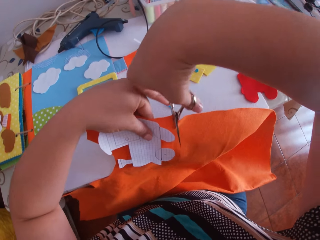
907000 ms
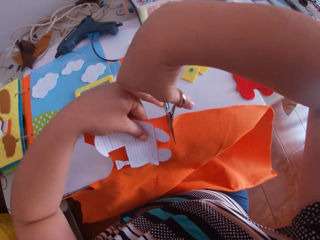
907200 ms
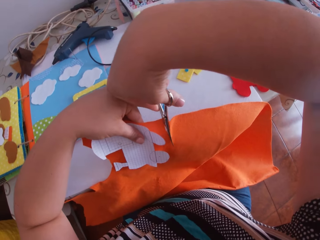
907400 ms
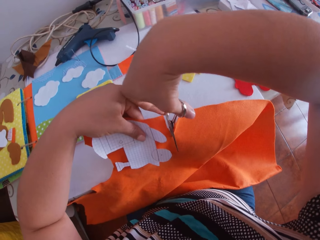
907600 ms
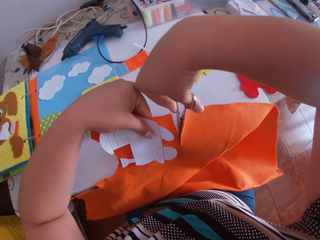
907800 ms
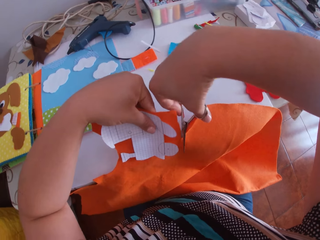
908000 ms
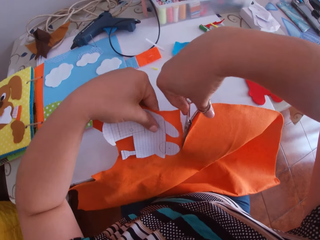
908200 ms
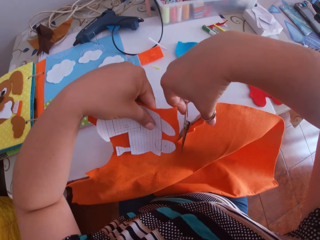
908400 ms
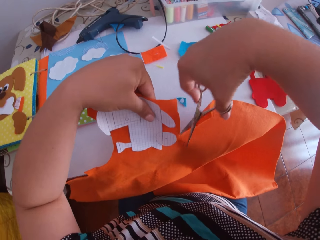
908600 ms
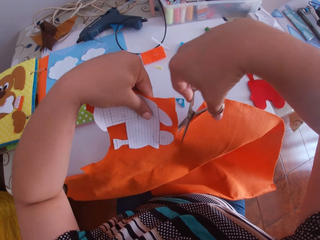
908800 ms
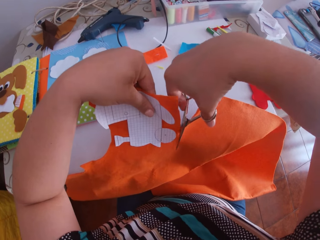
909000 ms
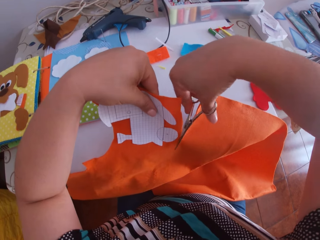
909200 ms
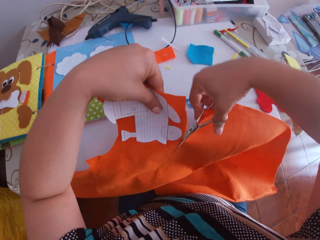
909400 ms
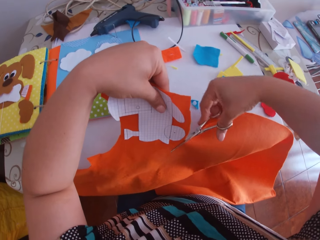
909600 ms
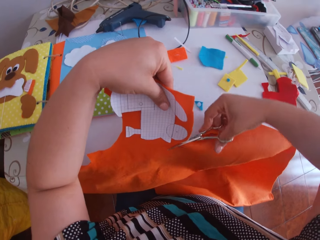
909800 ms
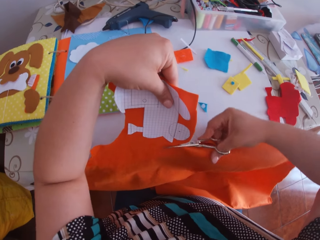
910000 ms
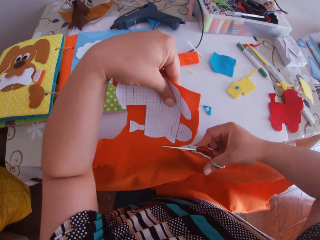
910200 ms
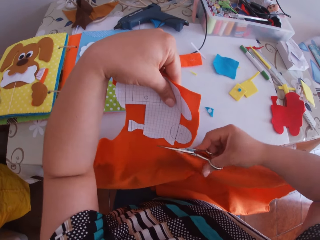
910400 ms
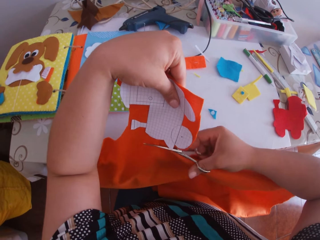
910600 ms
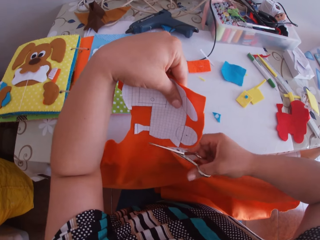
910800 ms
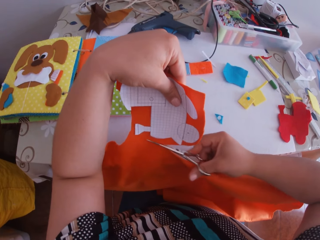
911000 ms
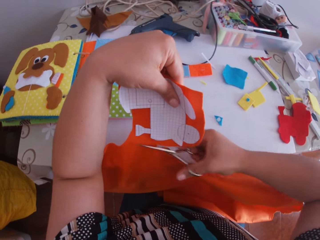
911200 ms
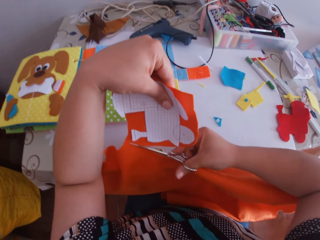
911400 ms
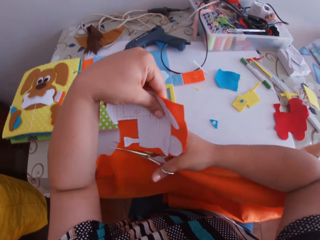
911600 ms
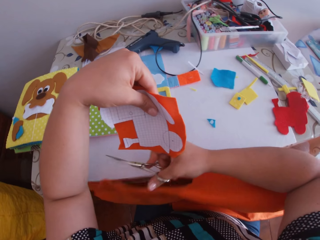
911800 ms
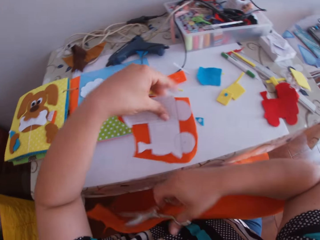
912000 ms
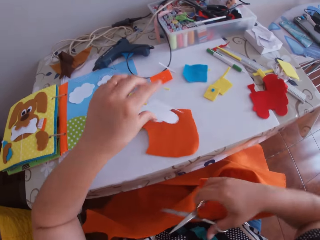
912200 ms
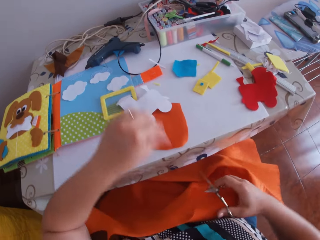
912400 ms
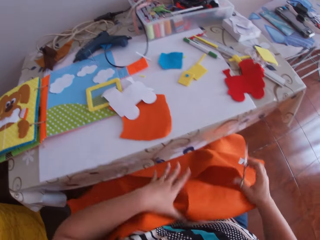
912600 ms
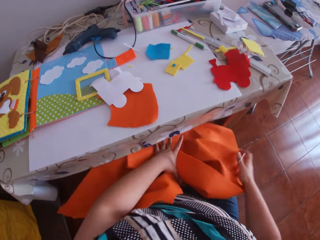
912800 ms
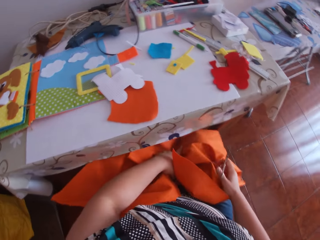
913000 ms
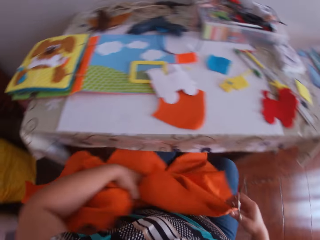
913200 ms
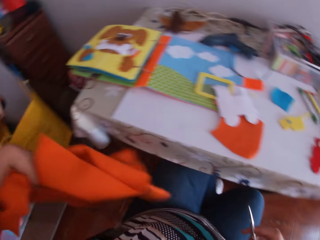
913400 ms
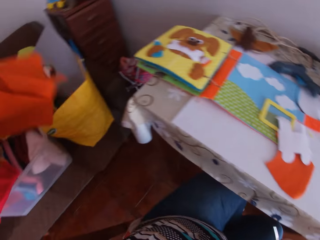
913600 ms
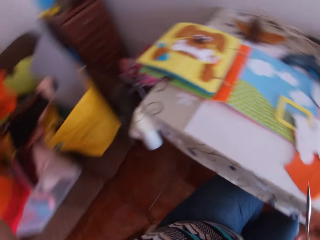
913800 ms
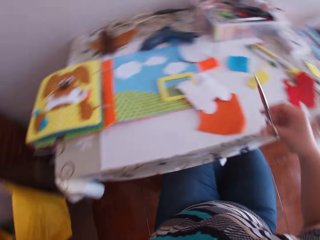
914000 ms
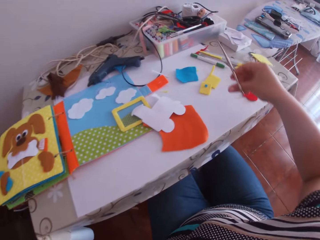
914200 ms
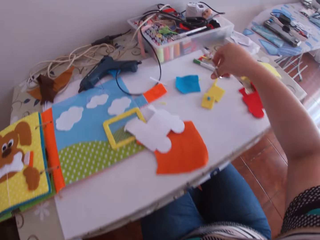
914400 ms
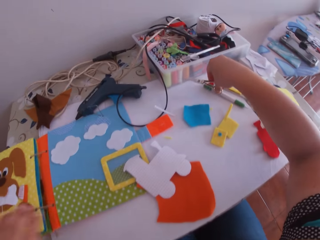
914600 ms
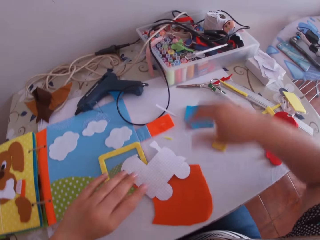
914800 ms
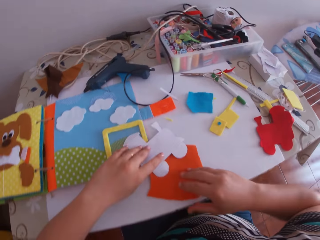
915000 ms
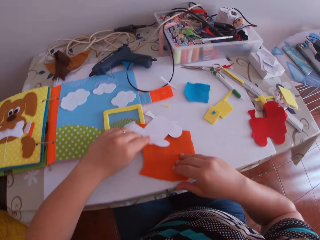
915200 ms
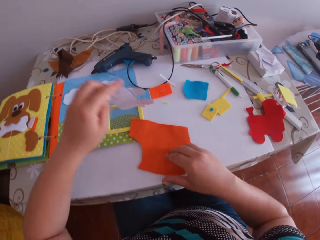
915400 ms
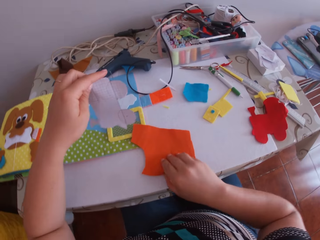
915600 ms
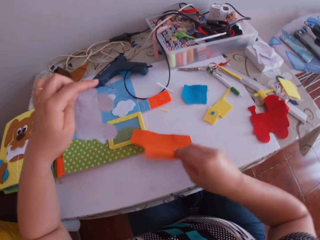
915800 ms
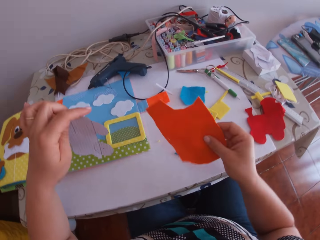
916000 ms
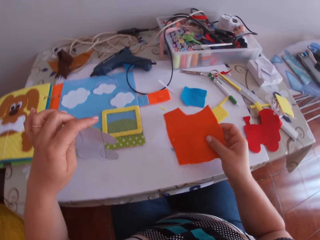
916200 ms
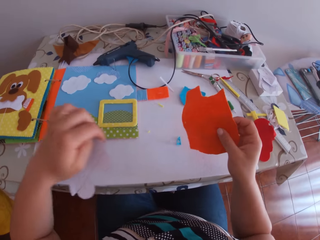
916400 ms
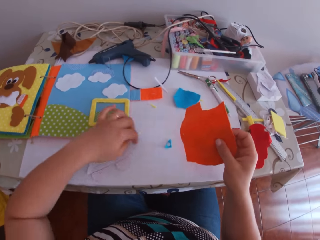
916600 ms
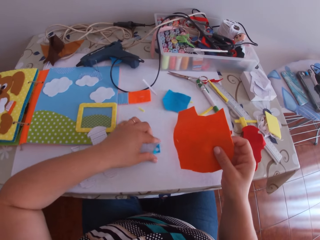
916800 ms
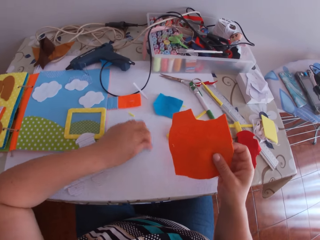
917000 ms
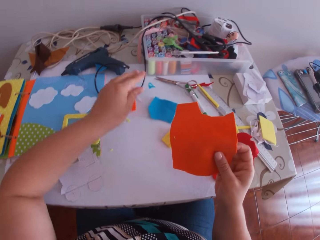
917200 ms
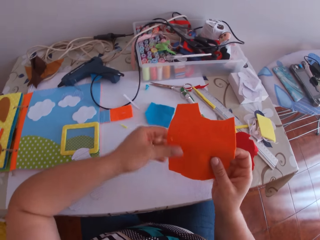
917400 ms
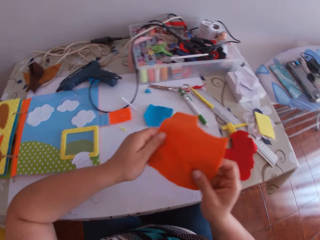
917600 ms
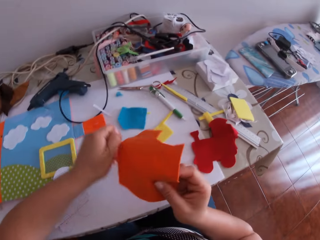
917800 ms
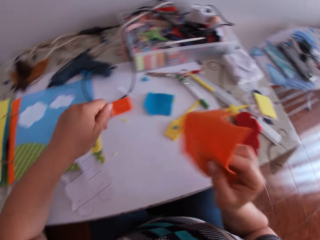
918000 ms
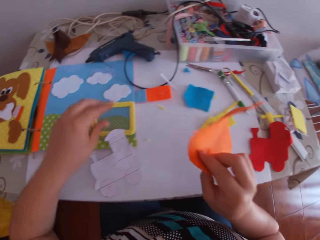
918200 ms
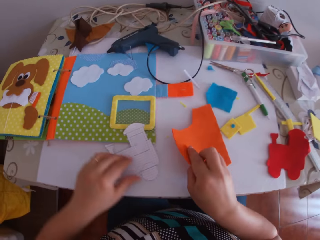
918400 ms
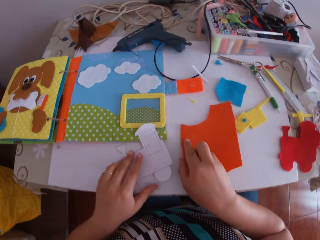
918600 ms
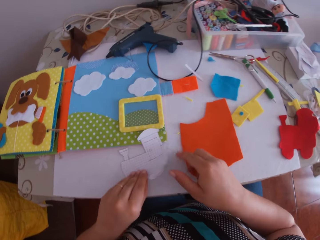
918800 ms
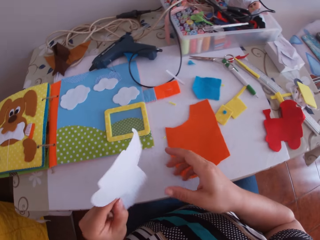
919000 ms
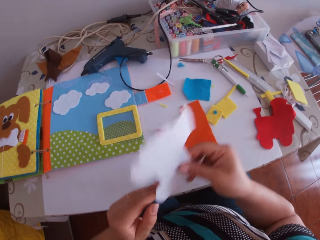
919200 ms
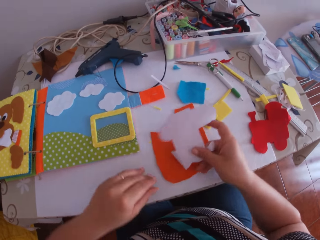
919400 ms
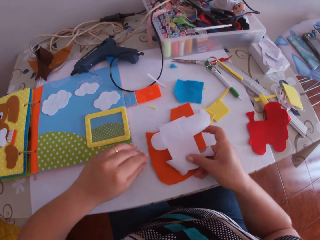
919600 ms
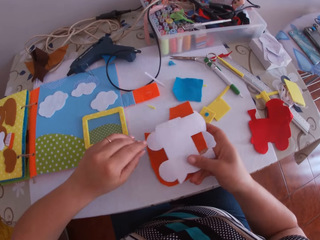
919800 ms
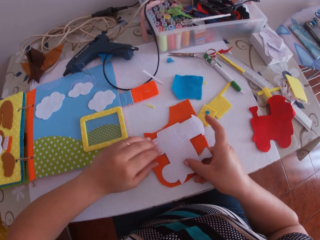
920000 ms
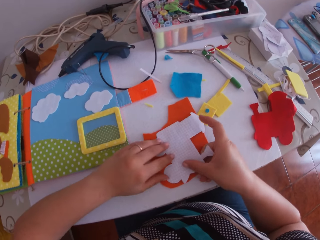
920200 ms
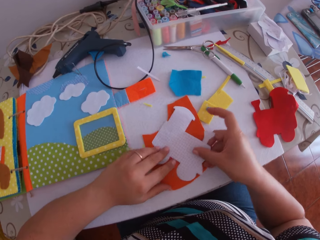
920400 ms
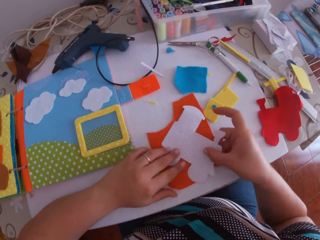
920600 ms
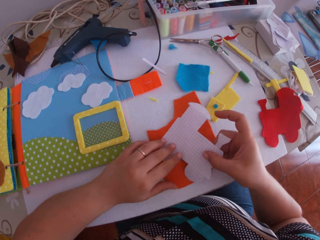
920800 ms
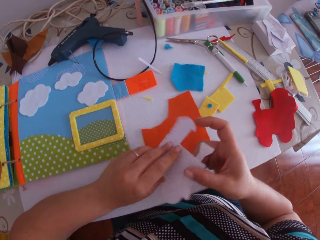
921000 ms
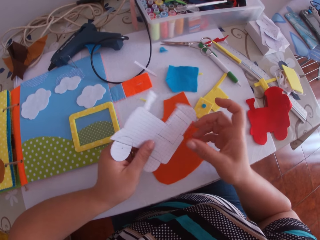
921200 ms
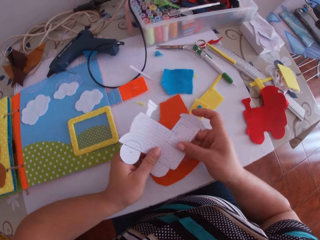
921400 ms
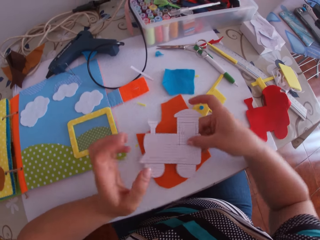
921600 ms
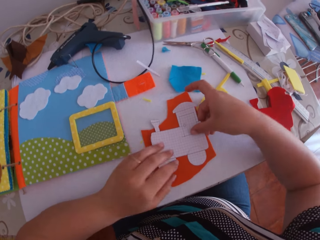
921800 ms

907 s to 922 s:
The camera wearer cuts the felt material with the scissors in her right hand. She drops the material and the white cardboard or paper train craft on the table with her left hand. She swings a hand. She holds the felt material. She picks up the material on her lap with her left hand. She swings a hand. She drops the material in the bucket with her left hand. She swings a hand. She drops the scissors on the table with her right hand. She swings a hand. She picks up the white cardboard with her left hand. She picks up the material with her right hand. She drops the white cardboard on the table with her left hand. She picks up a blue cardboard with her left hand. She picks up the felt material. She drops the felt material on the desk. She throws the blue cardboard on the table with her left hand. She swings a hand. She holds the felt material. She swings a hand. She picks up the paper train craft. She drops the felt material. She swings a hand. She places the white cardboard on the material with her right hand. She holds the paper train craft. She drops the paper train craft. She turns the paper train craft. She adjusts the white cardboard on the material with both hands.

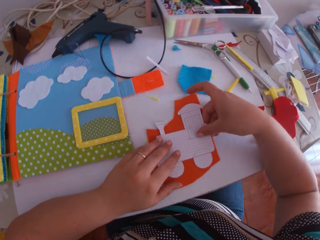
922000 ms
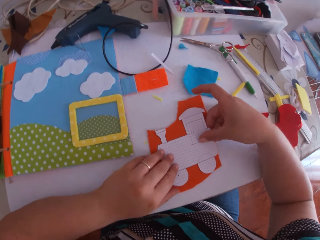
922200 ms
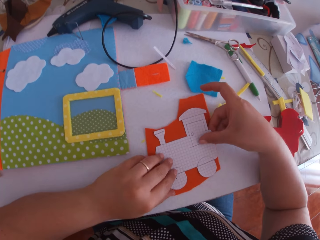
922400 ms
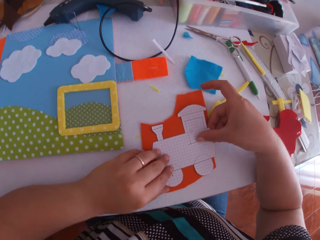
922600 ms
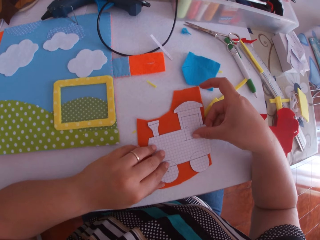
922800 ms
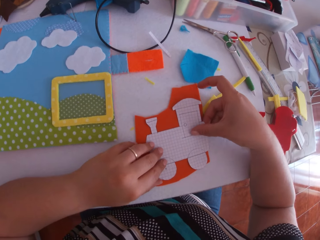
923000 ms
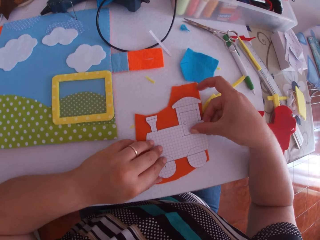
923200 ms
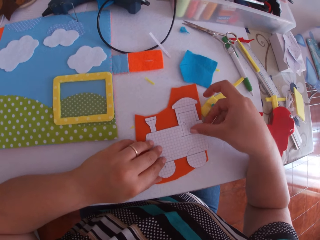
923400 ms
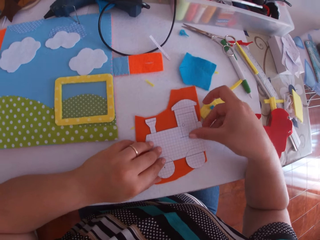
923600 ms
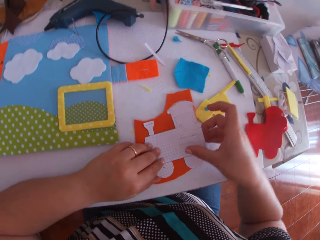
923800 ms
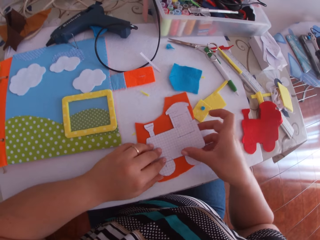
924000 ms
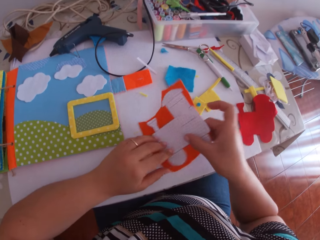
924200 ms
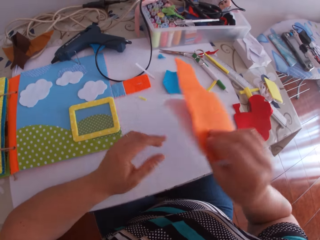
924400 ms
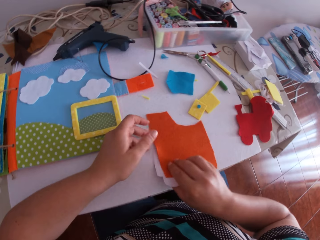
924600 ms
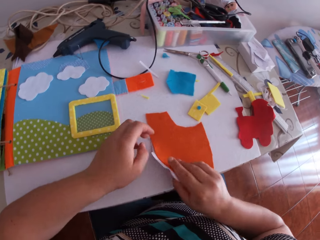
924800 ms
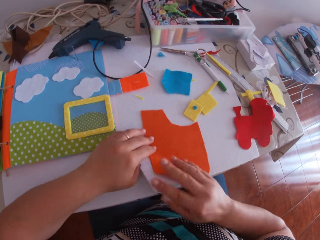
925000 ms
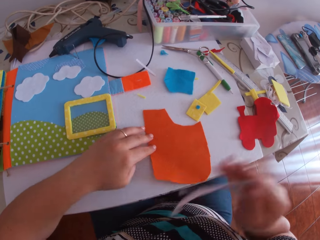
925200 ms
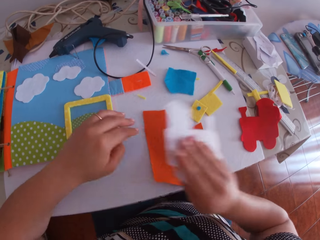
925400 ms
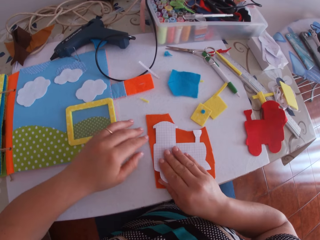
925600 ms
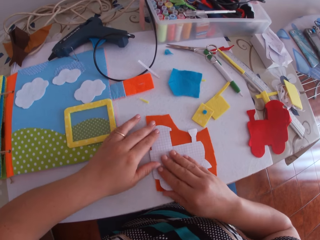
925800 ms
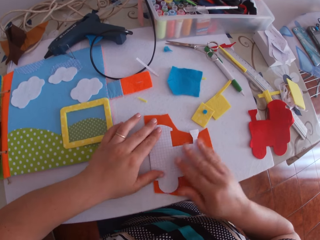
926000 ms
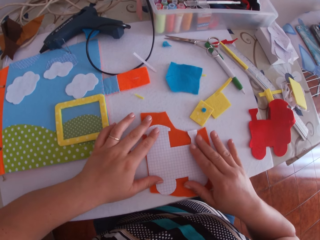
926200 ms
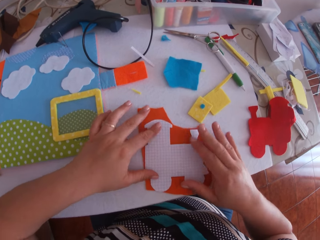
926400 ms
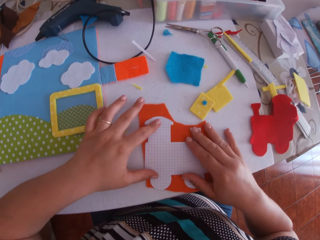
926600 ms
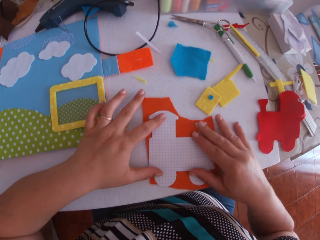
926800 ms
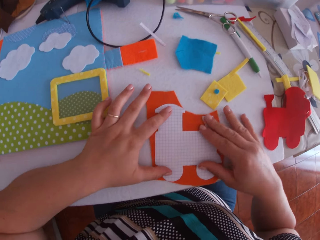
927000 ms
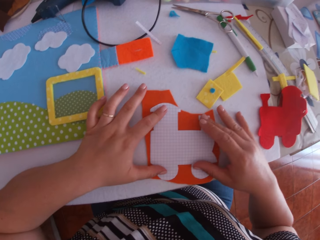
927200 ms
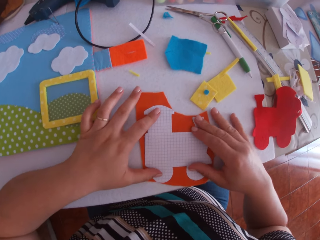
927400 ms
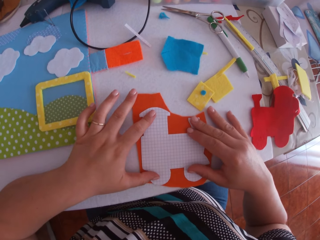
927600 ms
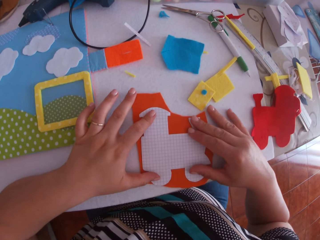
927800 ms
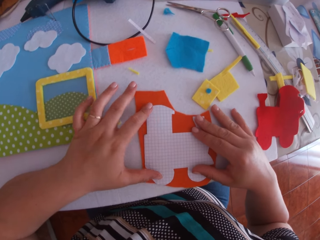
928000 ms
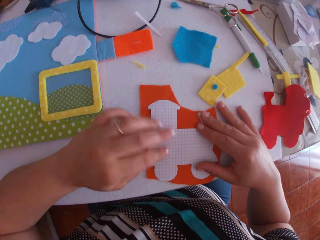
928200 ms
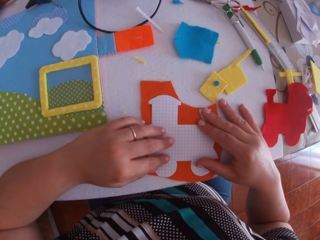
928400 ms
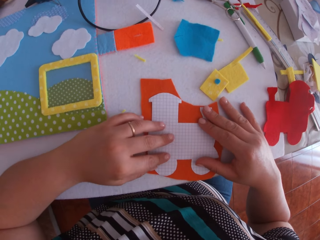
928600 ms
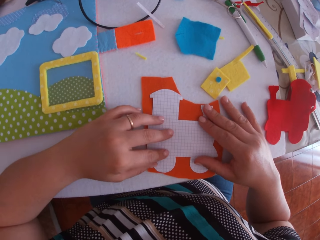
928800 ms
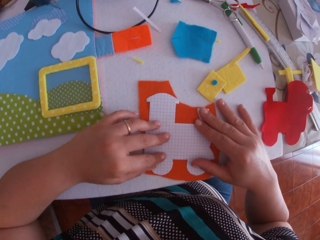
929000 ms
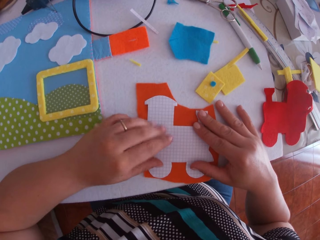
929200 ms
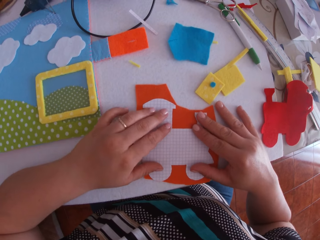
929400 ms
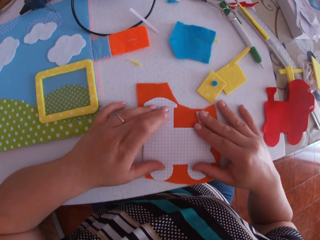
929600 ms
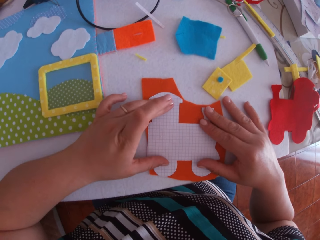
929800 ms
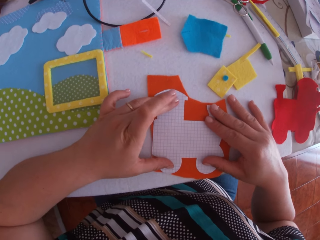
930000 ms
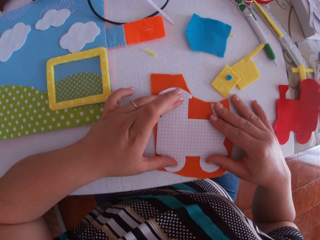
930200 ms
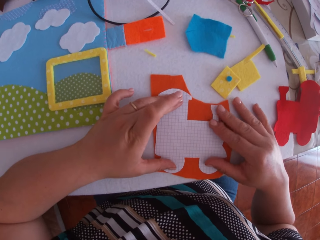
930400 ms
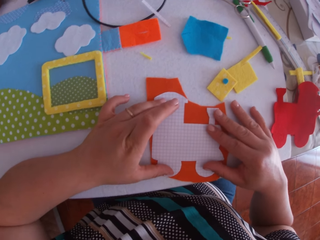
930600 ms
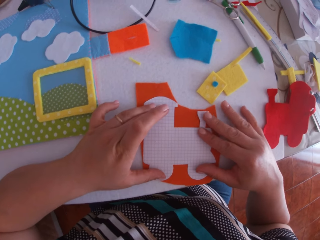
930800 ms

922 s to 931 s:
The camera wearer puts the train craft on the felt material. They move the paper train craft on the felt material. They turn the felt material. They pick up the paper train craft. They put the paper train craft on the felt material. They touch the paper train craft. They stare at the paper train craft.
